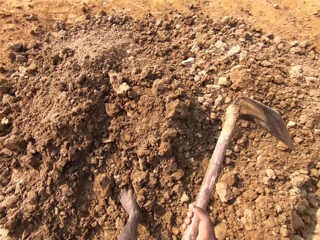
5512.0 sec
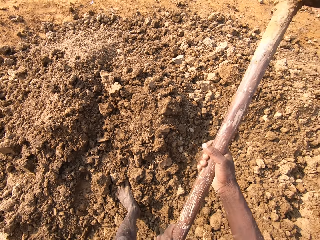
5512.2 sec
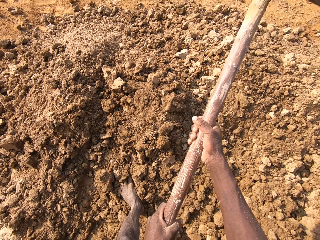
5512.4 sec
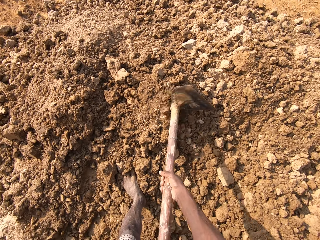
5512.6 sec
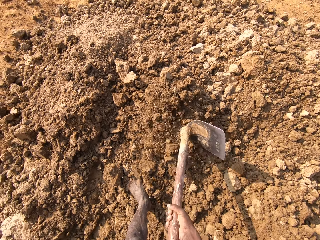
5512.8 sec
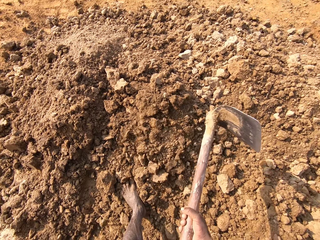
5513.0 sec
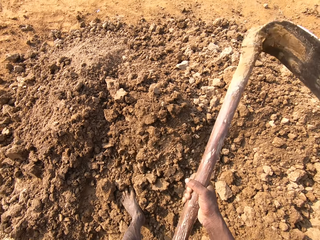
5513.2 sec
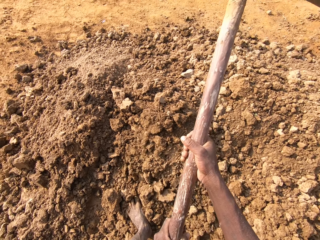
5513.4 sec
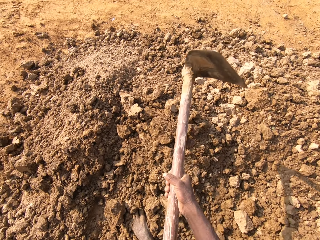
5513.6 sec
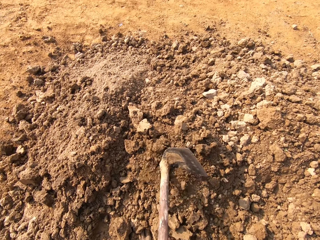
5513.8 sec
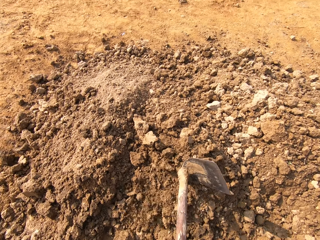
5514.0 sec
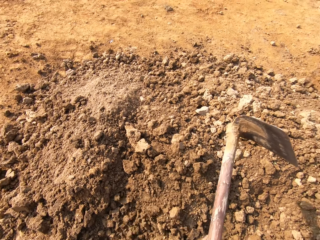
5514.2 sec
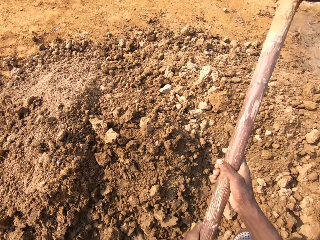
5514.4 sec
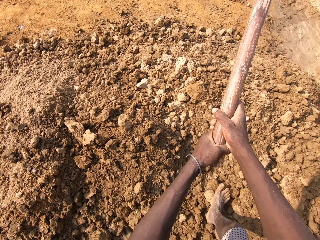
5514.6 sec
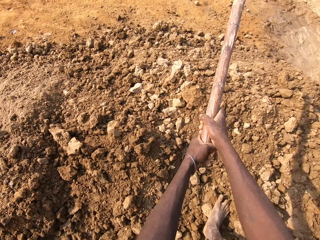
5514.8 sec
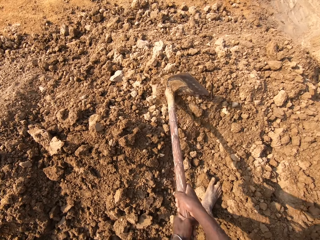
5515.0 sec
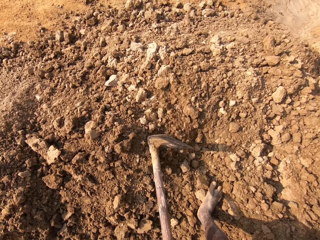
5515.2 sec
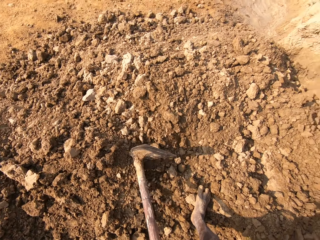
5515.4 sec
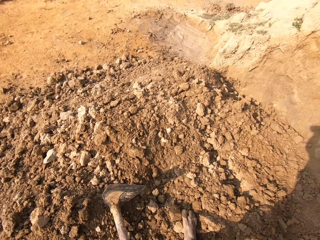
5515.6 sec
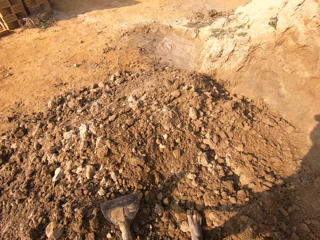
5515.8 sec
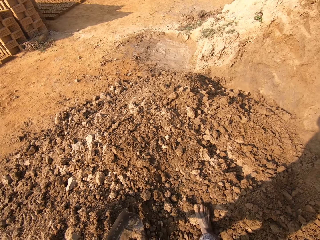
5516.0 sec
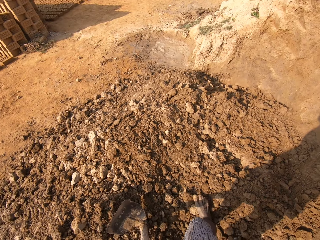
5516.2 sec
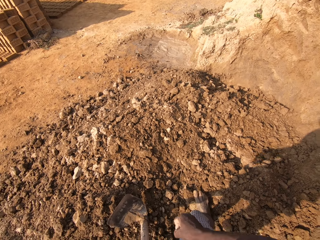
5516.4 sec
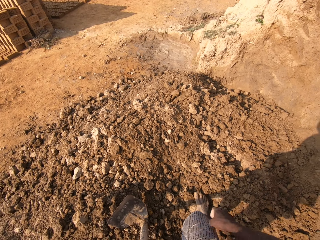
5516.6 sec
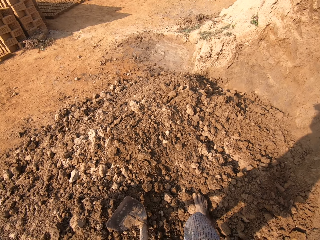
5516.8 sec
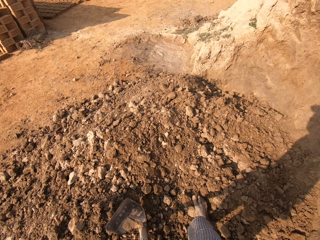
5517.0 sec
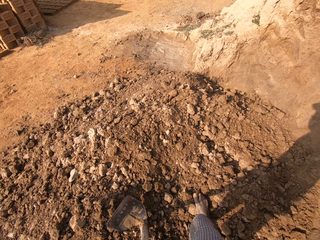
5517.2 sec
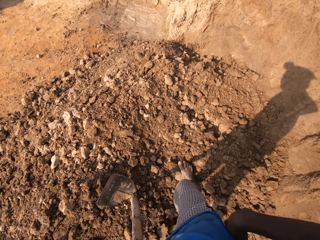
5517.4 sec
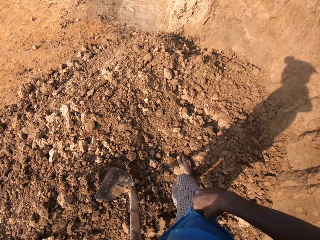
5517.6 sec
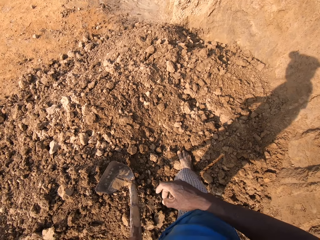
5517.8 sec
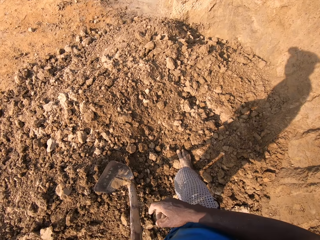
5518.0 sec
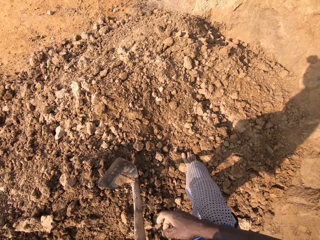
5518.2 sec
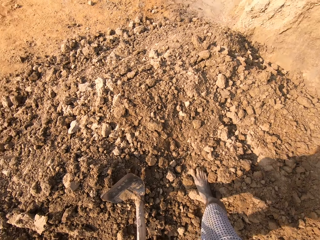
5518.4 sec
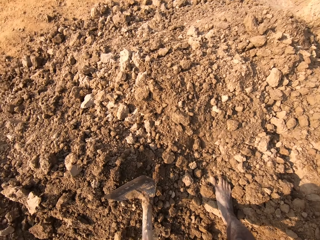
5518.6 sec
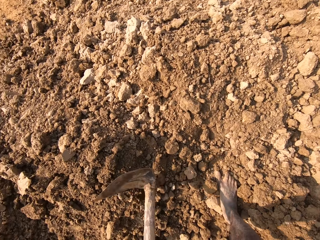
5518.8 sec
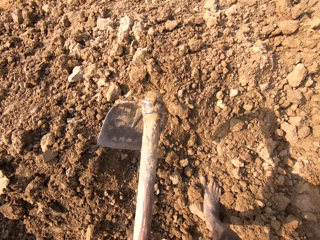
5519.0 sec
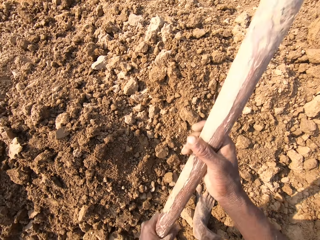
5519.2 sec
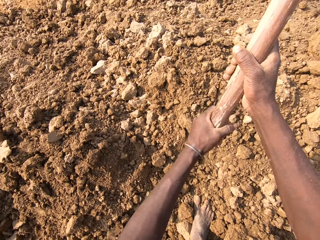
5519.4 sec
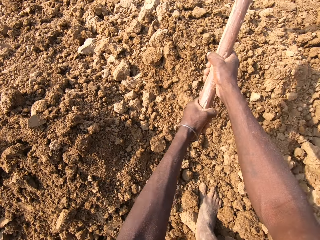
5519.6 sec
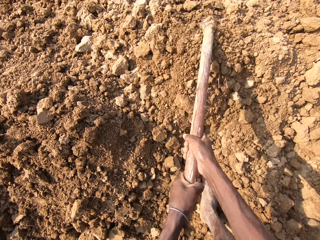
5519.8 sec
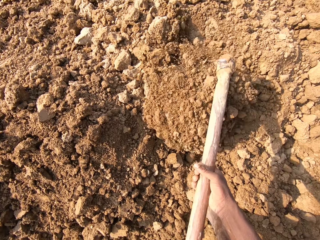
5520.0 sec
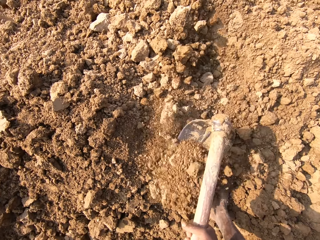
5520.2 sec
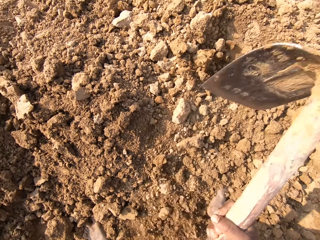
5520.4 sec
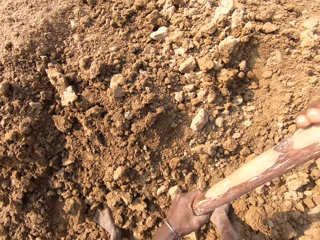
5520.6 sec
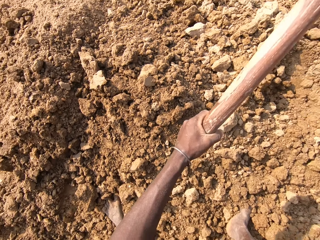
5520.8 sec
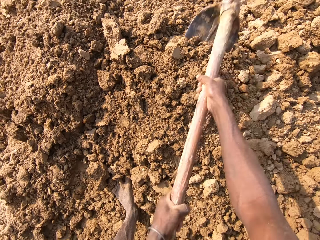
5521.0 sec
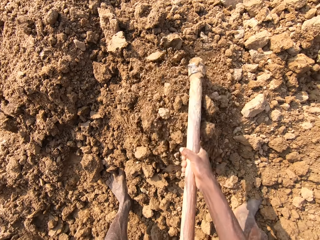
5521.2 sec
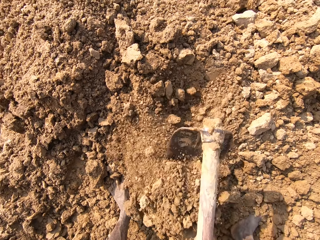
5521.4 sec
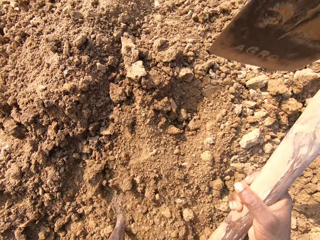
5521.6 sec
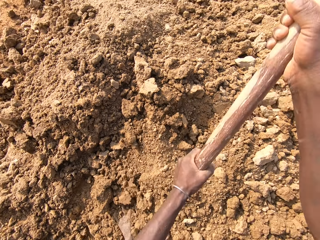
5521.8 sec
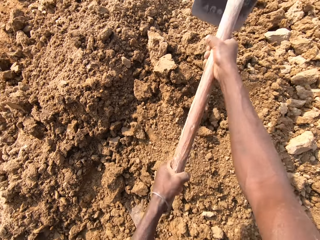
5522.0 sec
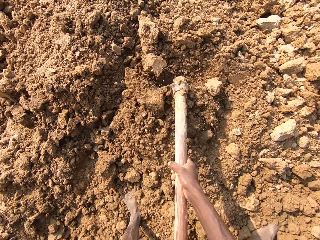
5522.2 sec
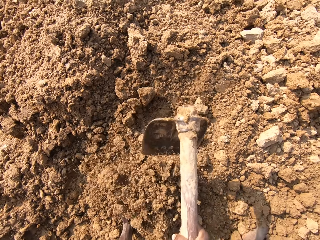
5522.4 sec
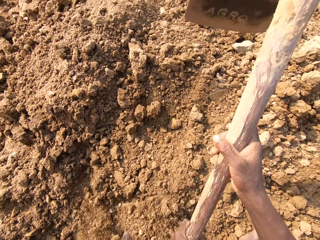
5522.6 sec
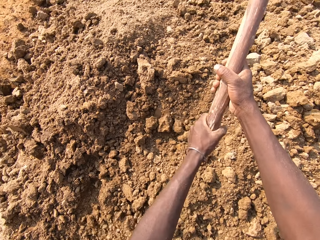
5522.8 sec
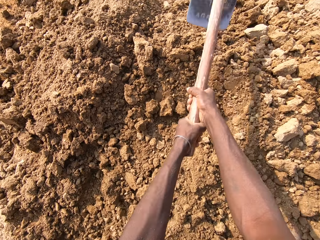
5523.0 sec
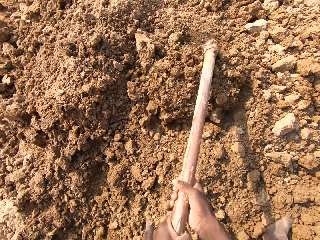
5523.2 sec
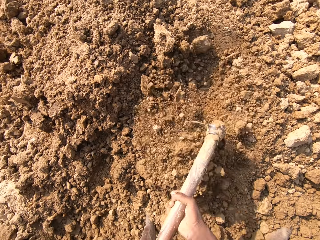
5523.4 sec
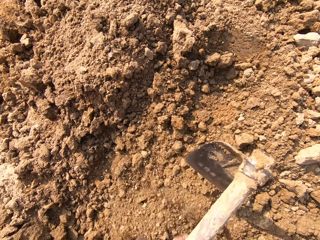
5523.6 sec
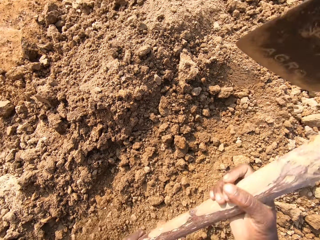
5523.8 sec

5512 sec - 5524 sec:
The camera wearer breaks the hard dirt with the hoe. They look around the mine and dig the ground with the hoe.

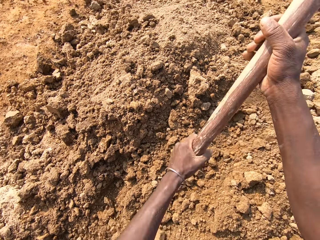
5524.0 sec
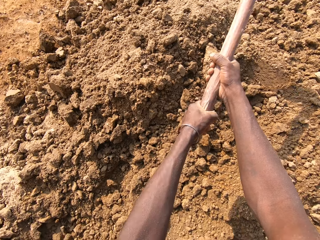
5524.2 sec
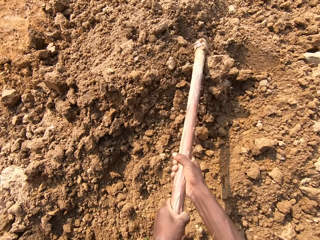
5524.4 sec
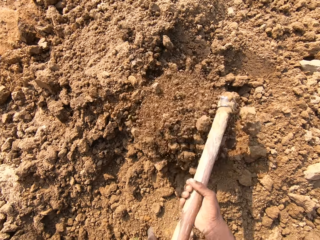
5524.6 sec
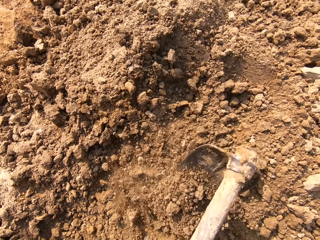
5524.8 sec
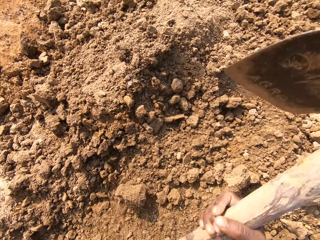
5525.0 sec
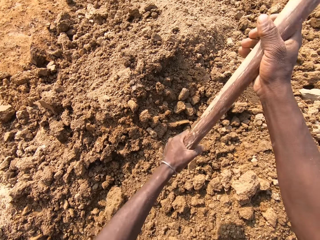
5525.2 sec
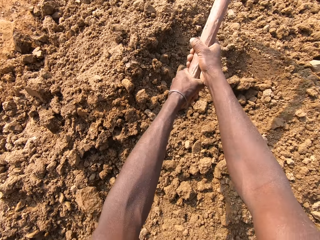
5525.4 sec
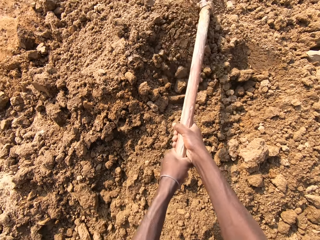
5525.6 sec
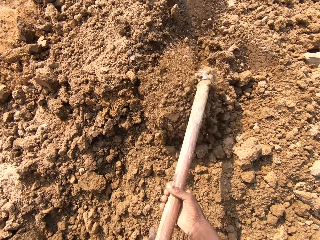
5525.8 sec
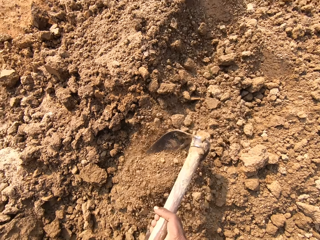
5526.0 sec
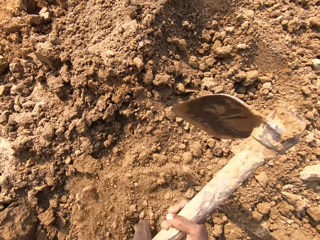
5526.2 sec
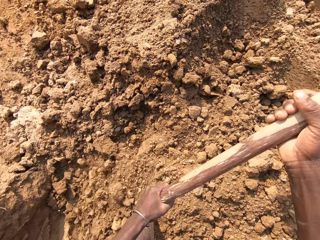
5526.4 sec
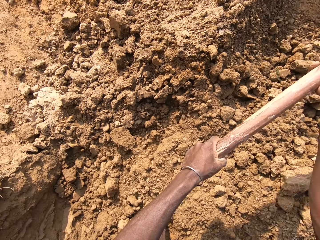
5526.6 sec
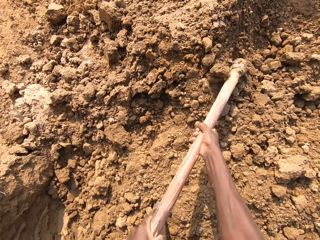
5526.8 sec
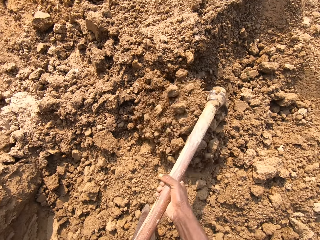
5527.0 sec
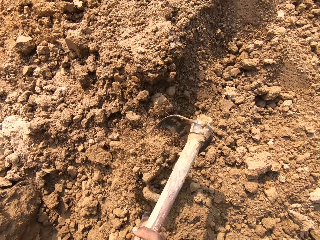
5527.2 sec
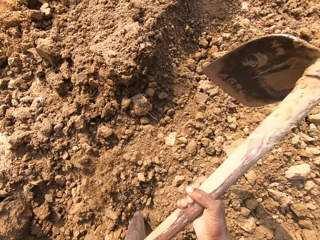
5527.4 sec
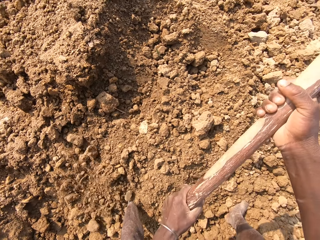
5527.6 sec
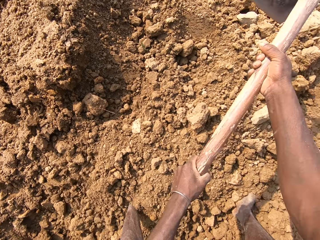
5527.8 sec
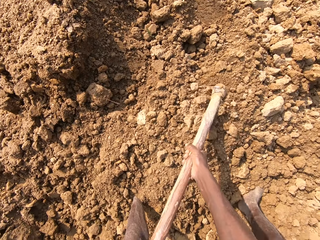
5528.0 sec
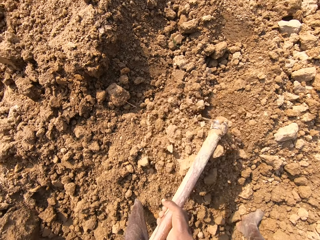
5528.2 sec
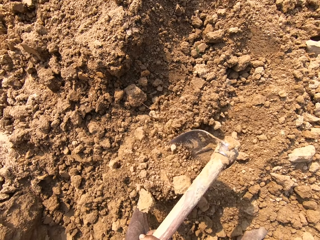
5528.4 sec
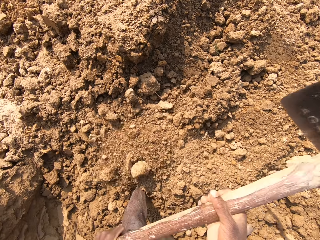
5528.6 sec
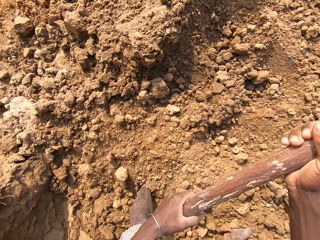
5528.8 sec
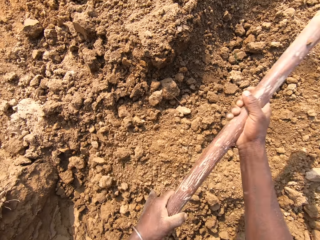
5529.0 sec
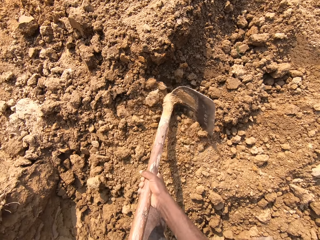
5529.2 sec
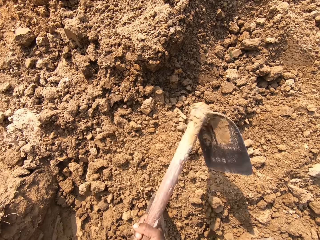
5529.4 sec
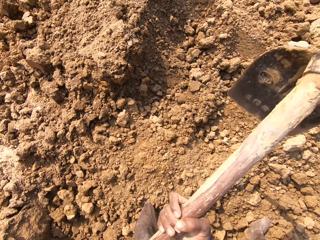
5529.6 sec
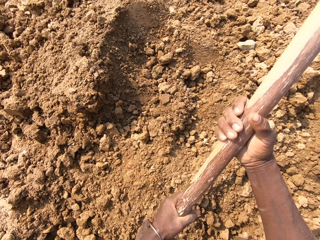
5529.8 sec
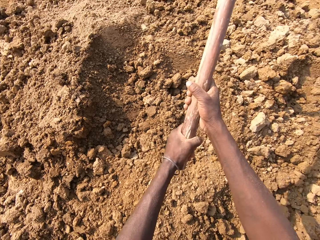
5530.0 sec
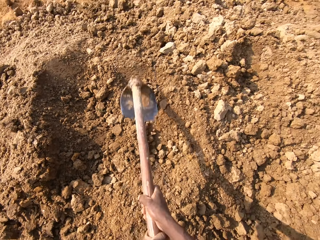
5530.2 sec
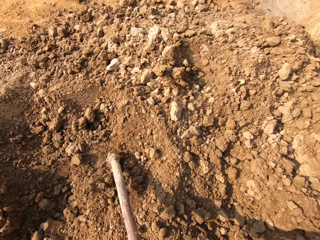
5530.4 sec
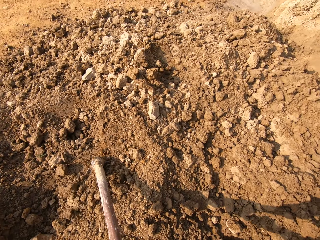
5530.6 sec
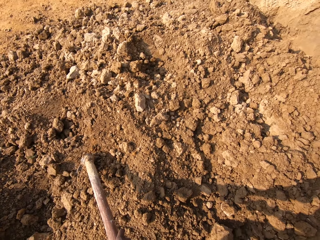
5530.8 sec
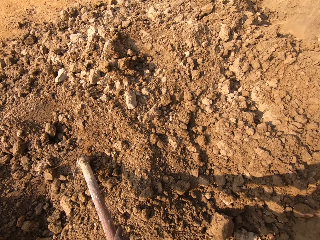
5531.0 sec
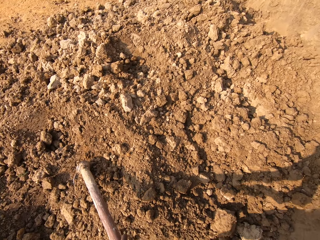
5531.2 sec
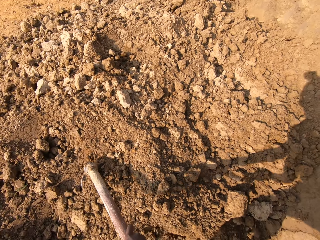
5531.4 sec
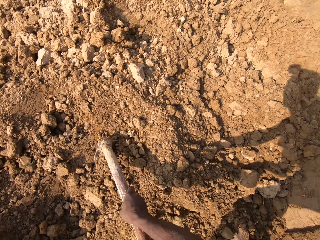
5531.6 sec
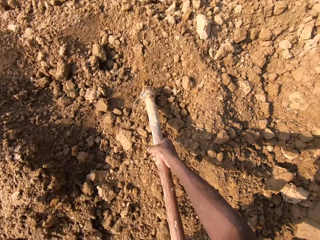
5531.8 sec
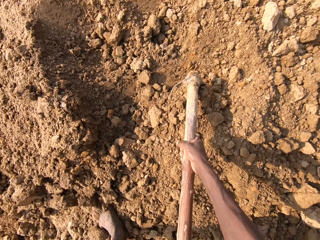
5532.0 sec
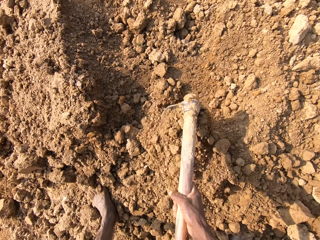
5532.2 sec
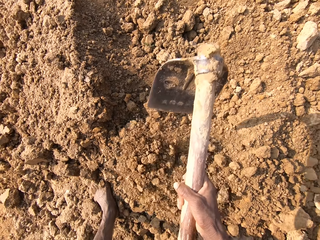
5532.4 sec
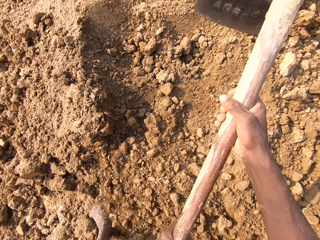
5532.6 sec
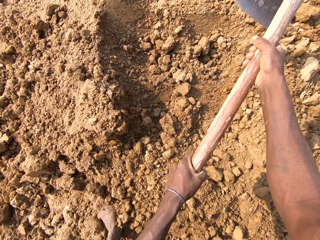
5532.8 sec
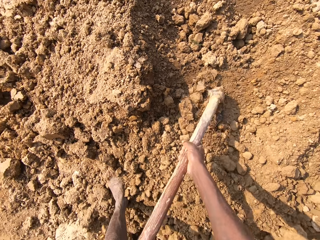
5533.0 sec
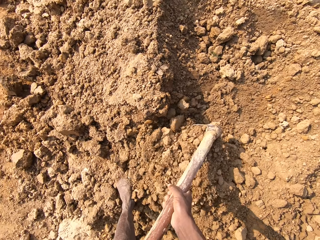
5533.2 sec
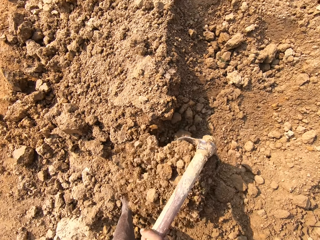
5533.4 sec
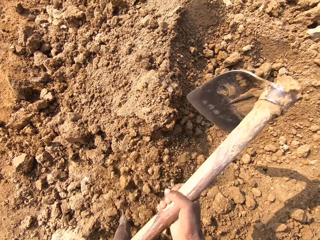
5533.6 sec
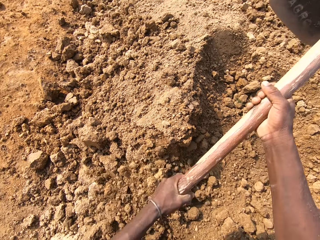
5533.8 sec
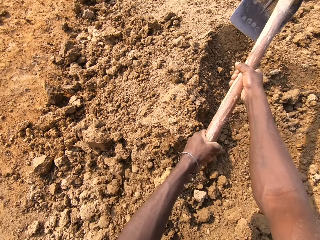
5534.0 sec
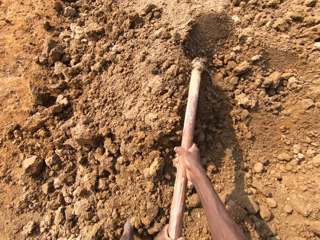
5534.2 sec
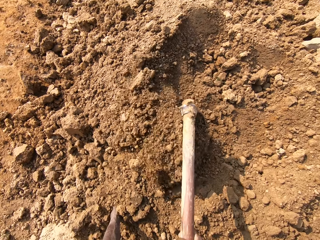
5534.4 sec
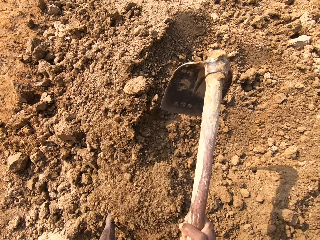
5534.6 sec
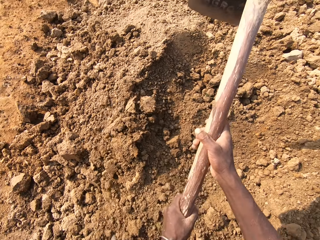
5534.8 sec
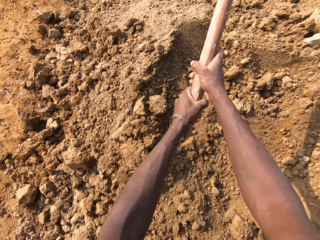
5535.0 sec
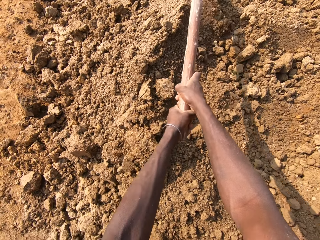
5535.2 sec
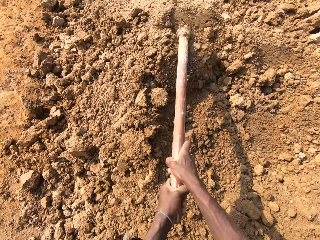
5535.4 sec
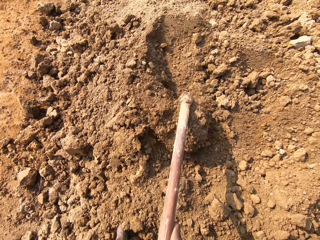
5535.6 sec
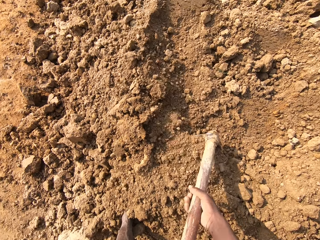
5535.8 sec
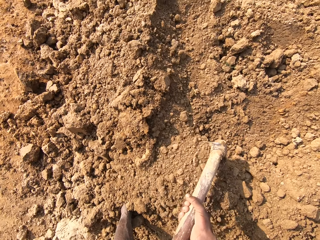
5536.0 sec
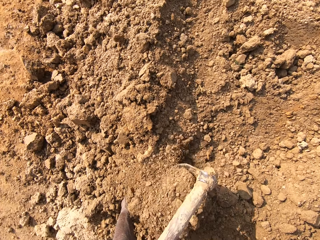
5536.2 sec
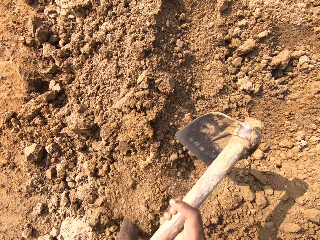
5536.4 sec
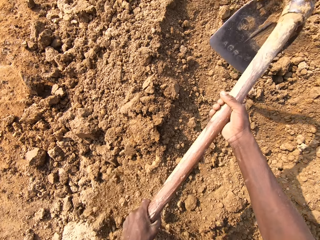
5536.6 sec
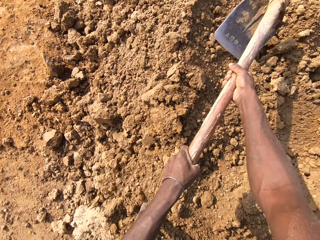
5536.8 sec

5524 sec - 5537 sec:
The camera wearer breaks the hard dirt with the hoe and digs the ground with the hoe.
